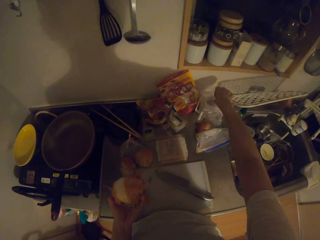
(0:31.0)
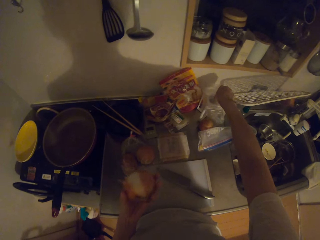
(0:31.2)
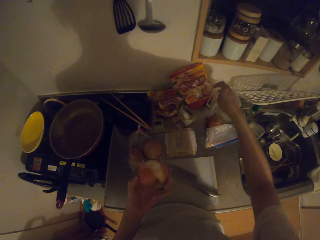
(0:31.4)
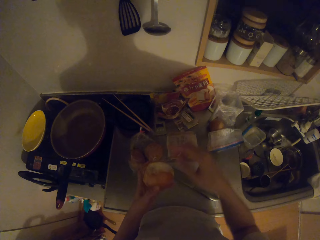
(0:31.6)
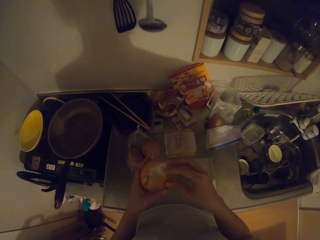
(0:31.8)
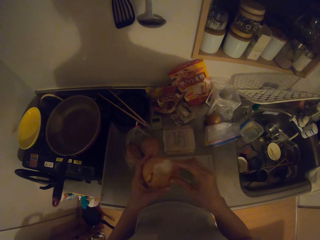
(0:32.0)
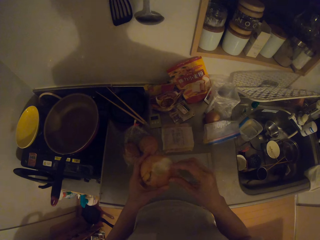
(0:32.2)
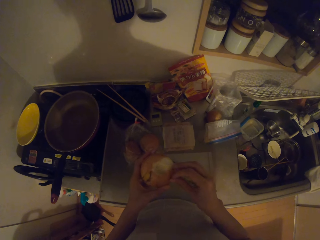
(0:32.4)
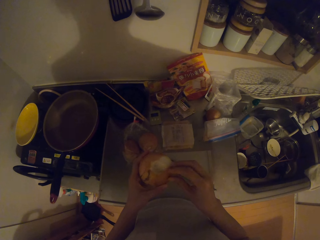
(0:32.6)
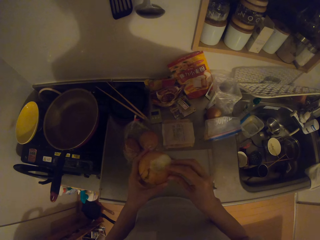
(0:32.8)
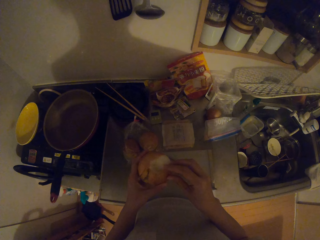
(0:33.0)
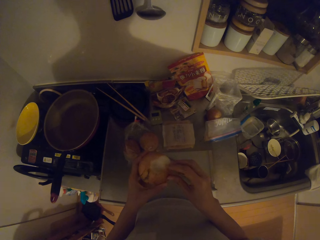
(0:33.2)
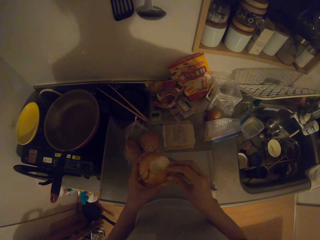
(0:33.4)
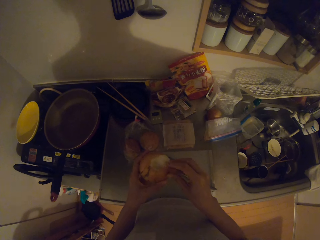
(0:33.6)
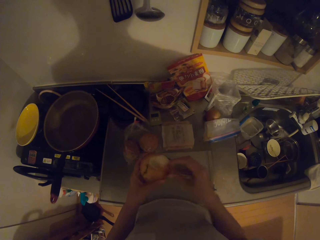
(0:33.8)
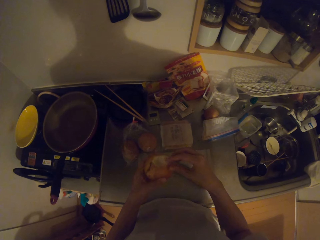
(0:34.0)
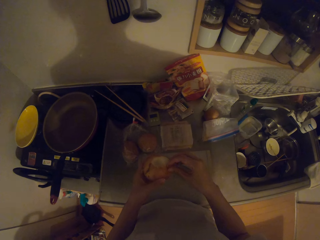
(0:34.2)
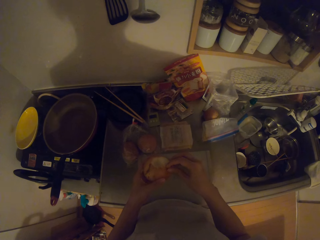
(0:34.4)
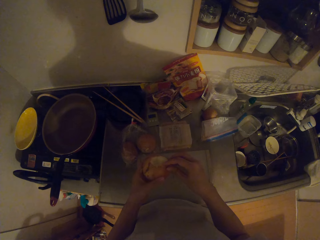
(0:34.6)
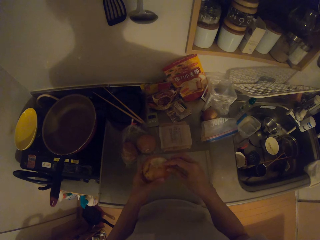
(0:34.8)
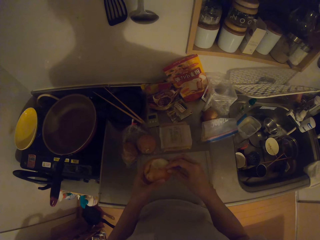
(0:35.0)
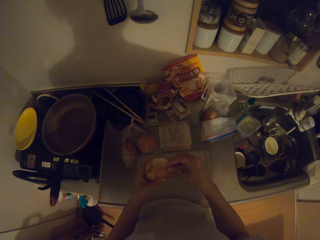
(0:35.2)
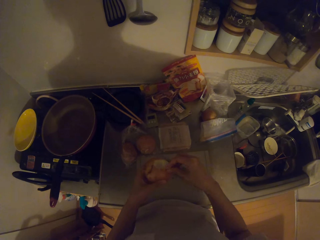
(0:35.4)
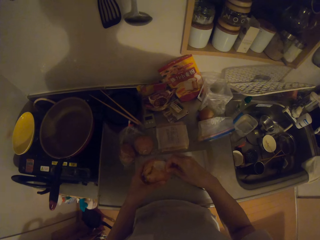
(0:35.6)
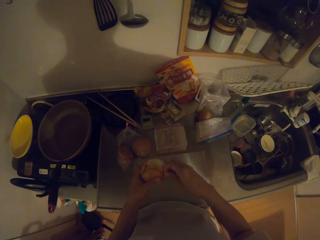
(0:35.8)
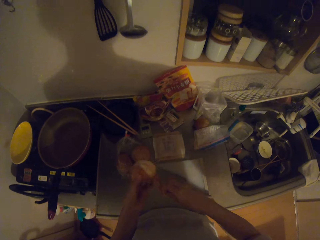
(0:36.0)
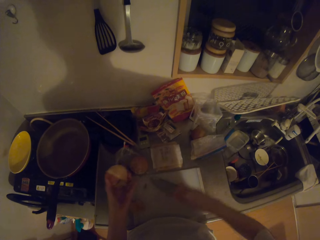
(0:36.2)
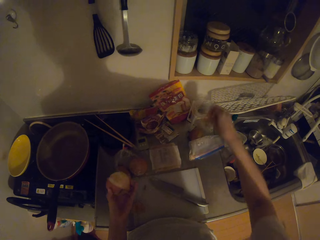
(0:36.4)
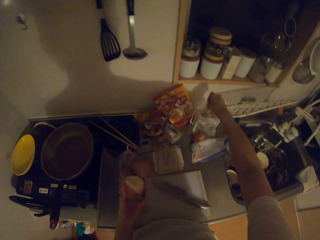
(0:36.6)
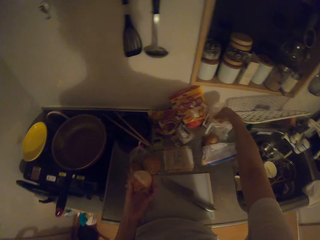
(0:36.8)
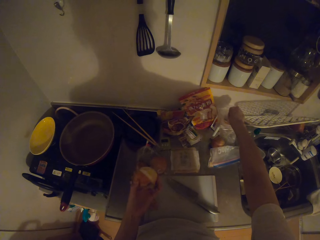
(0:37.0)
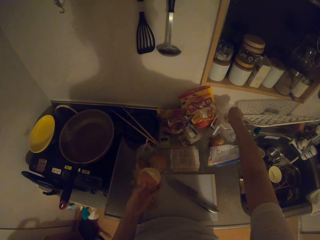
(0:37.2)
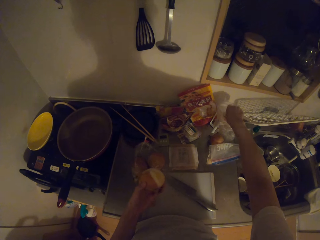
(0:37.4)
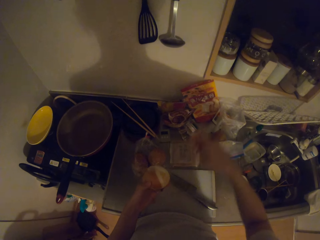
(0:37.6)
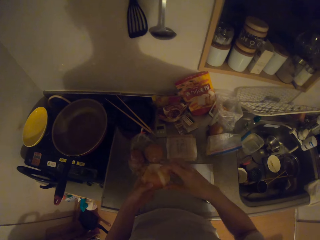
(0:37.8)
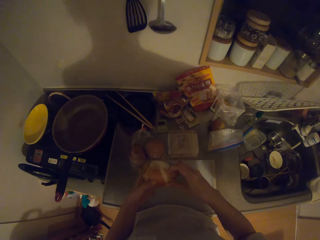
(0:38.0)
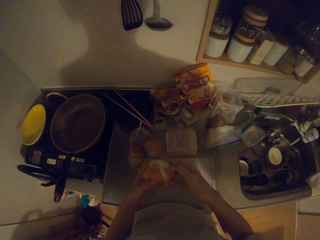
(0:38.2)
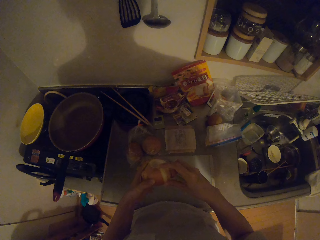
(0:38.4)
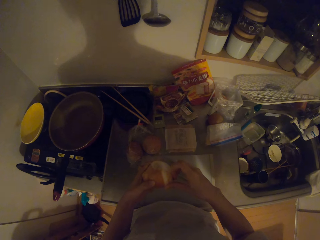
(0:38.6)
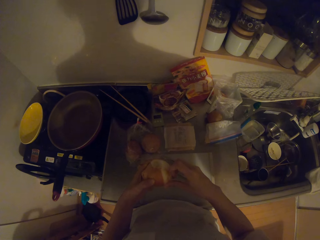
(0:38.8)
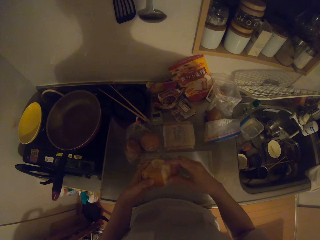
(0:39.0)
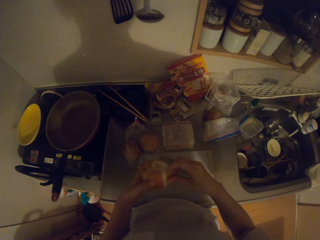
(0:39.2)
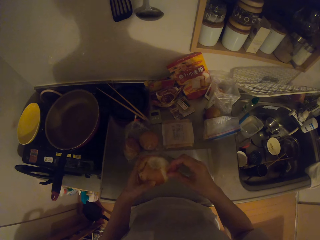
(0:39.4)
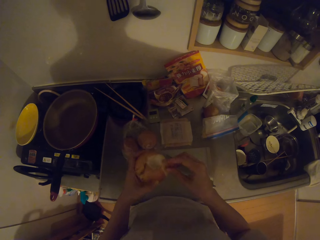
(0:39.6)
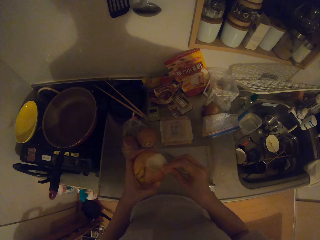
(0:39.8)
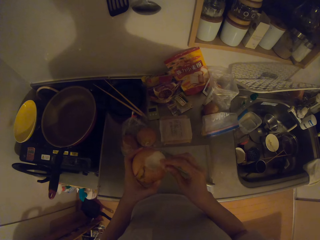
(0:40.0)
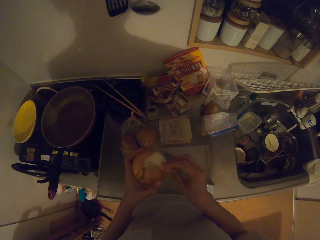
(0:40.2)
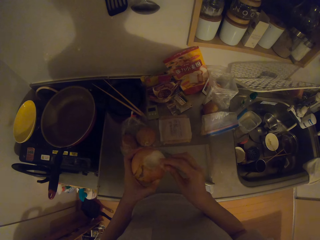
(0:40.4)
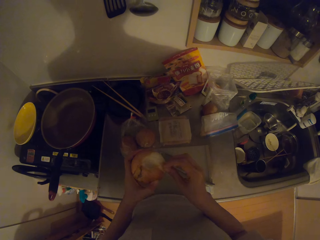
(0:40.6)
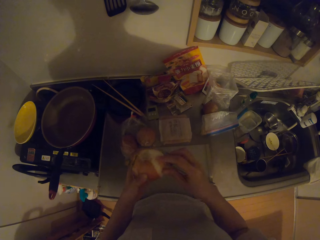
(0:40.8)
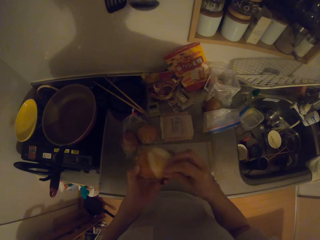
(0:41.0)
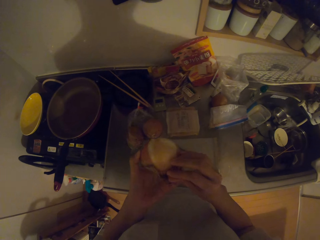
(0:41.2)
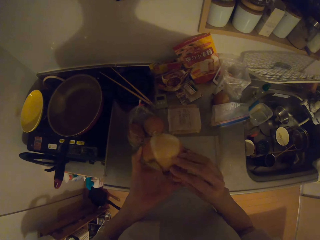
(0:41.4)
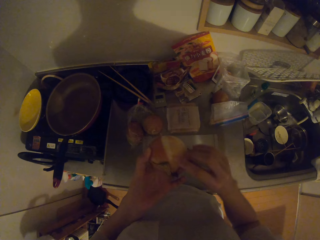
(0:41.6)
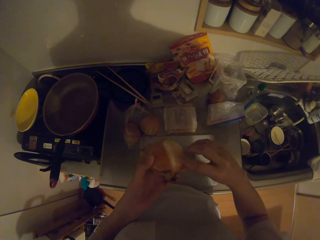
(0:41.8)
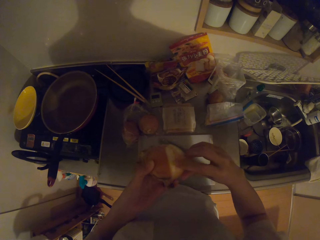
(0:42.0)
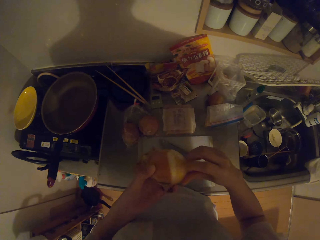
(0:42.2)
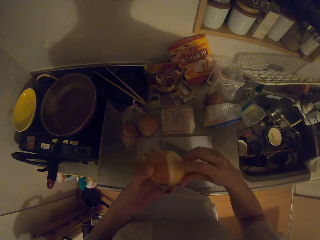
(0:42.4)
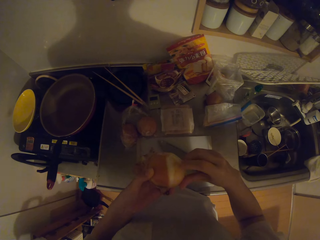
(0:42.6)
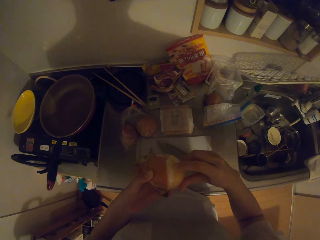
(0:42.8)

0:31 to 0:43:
The camera wearer puts the onion peels in the polythene paper. They peel the onion with their hand. They put the onion peels in the polythene paper. They peel the onion with their hand.

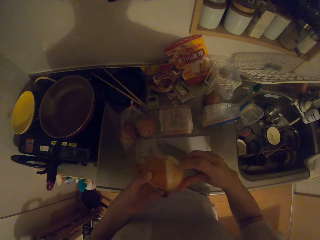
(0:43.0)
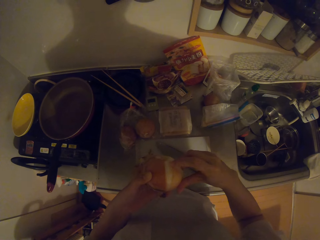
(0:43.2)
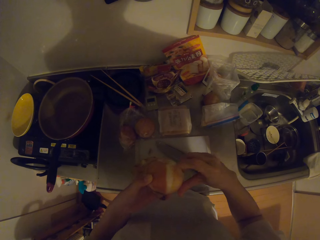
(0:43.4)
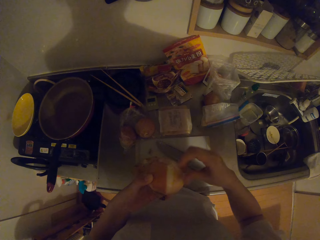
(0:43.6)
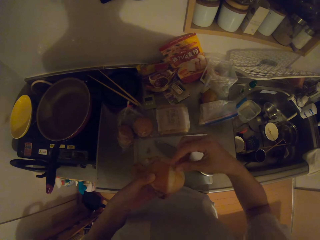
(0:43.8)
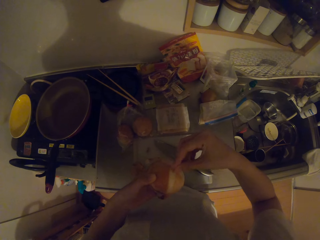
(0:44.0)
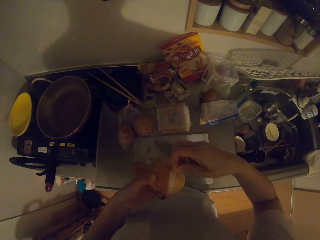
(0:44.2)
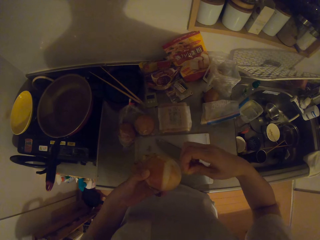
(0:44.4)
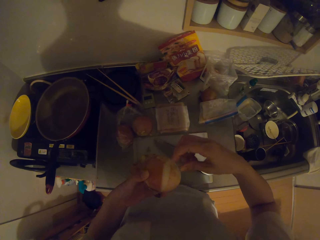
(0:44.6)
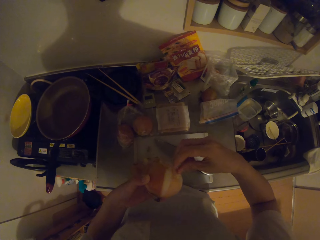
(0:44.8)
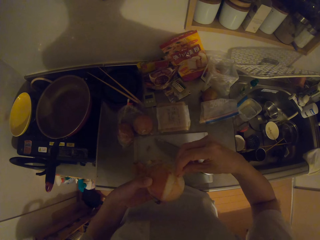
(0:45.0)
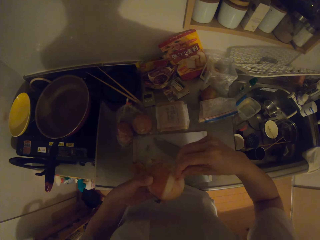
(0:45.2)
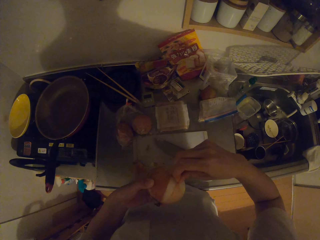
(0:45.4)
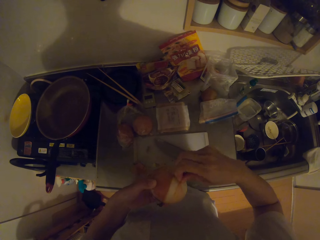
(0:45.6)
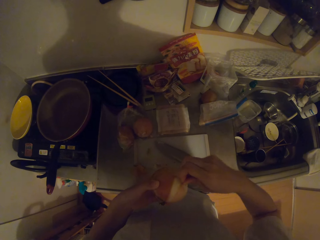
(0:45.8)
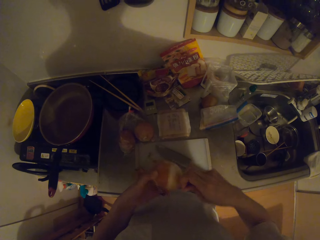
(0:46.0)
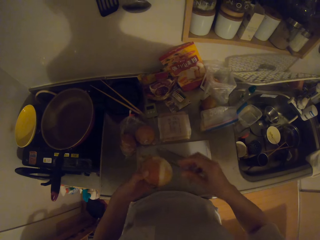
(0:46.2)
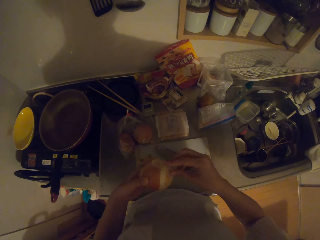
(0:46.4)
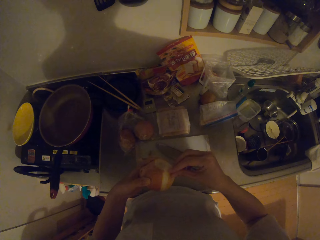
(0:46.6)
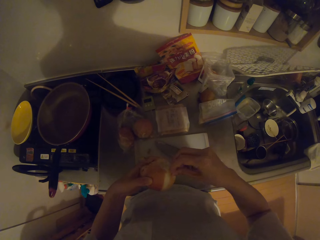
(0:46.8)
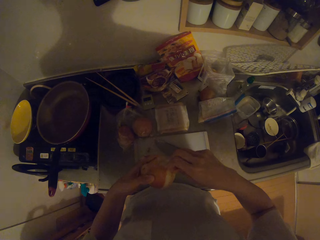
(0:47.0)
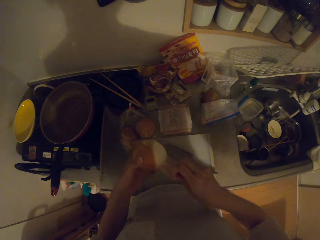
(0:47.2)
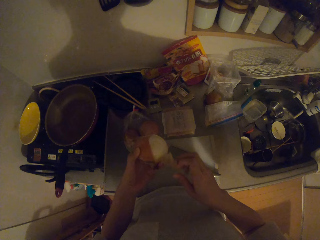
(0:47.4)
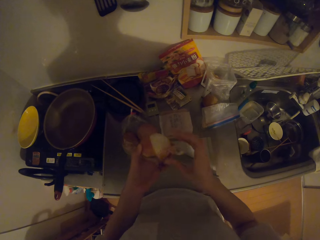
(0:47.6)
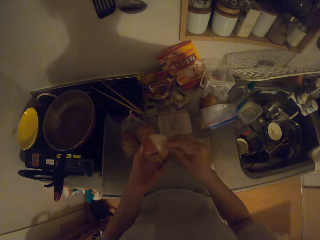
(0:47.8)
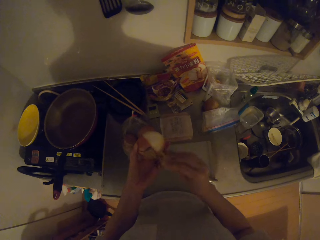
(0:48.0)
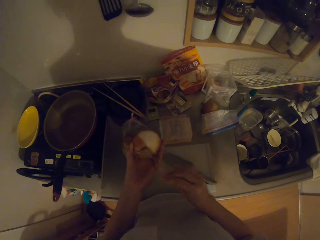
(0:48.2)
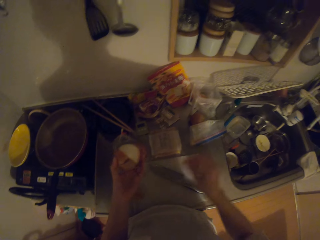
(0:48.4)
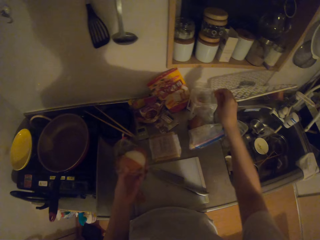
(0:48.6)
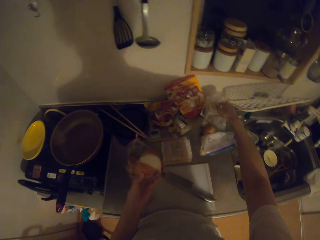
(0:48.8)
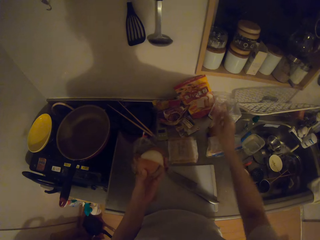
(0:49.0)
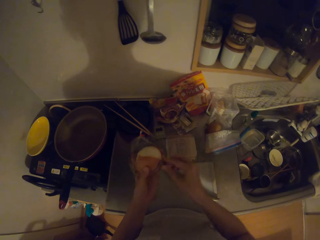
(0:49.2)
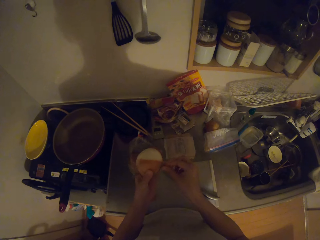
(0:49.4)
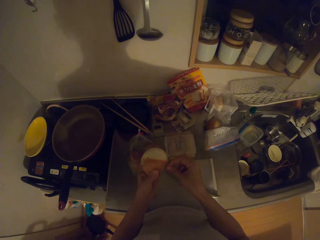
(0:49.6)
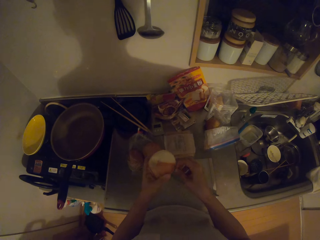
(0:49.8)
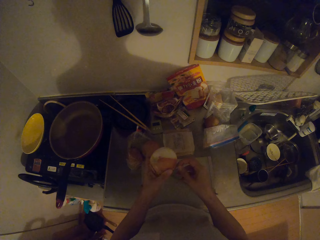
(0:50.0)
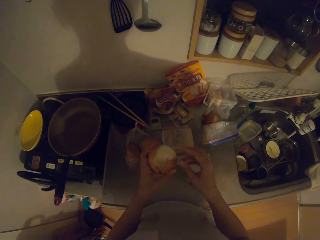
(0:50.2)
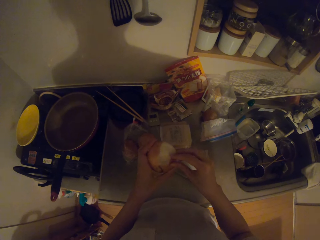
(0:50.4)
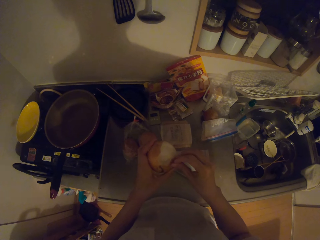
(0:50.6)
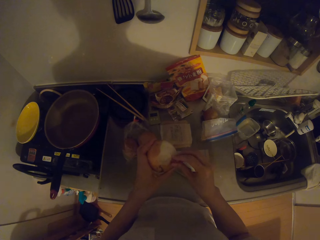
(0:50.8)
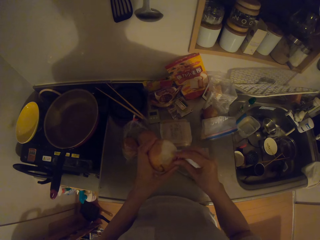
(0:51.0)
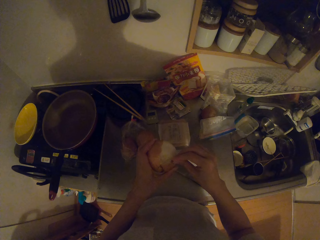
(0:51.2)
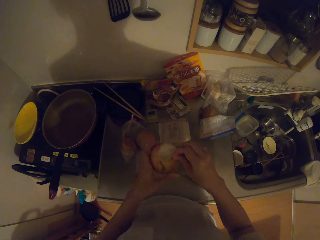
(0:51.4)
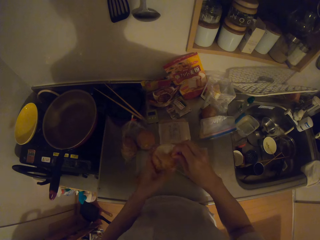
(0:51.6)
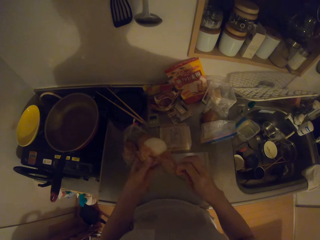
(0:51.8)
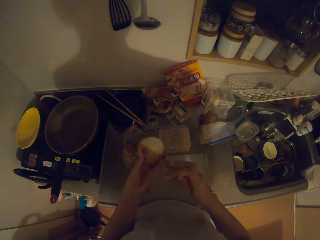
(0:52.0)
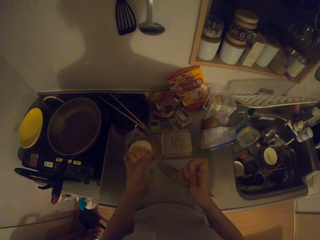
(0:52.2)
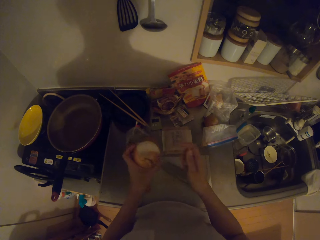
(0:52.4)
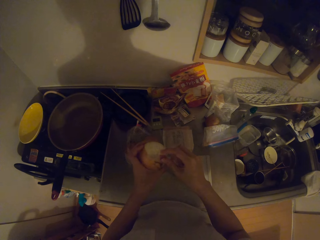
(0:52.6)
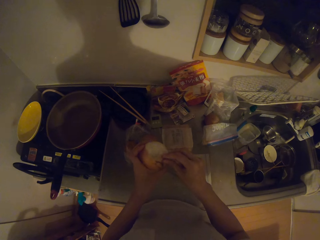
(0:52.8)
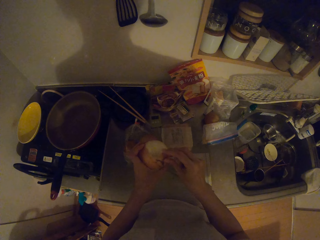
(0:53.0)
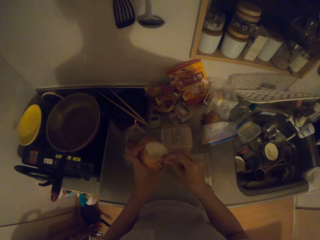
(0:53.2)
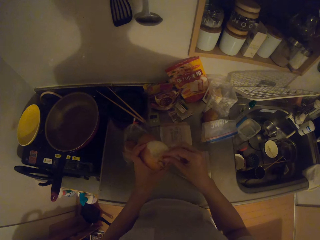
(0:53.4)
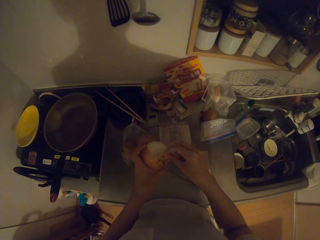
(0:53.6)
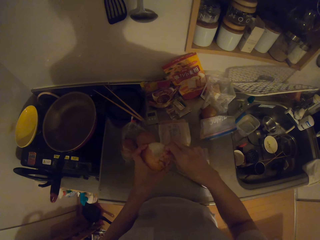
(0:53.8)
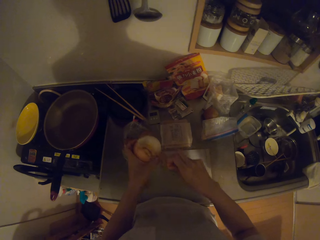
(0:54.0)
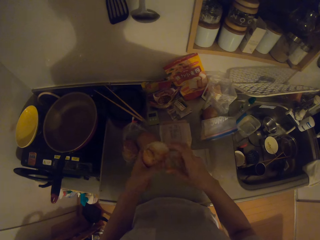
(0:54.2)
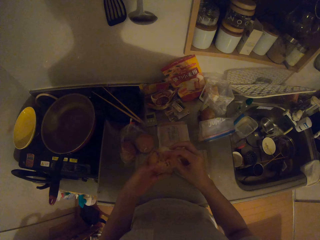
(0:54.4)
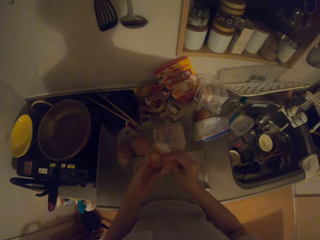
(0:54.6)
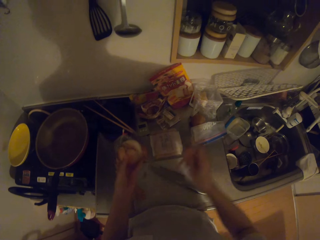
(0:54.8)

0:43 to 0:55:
The camera wearer peels the onions with her hand. She puts the onion peels in the polythene paper. She peels the onions with her hand.
